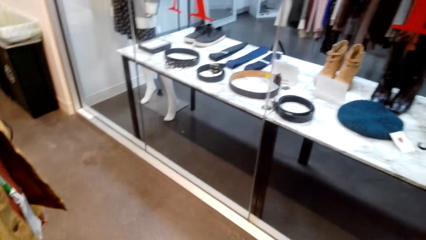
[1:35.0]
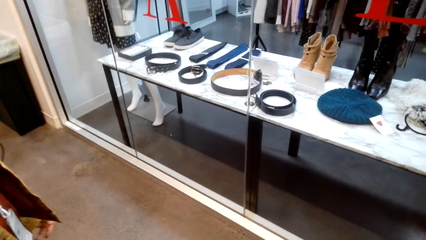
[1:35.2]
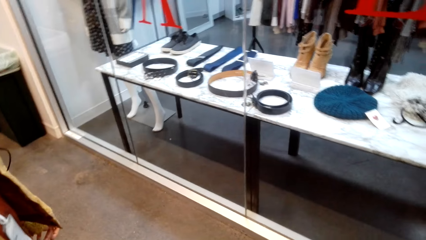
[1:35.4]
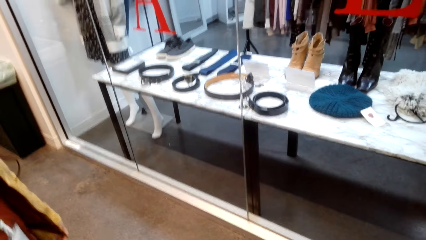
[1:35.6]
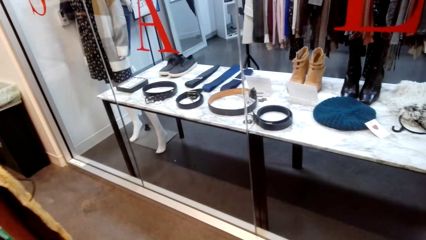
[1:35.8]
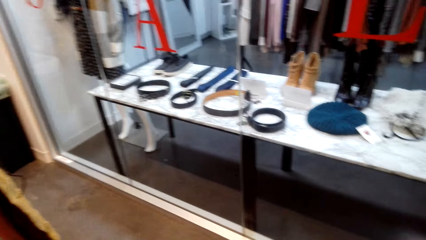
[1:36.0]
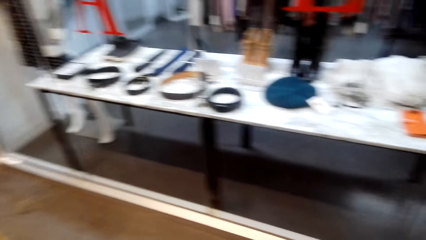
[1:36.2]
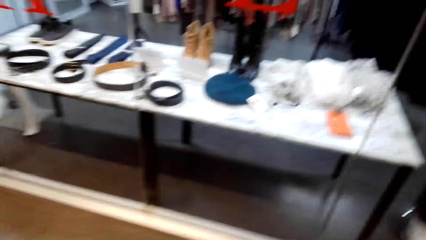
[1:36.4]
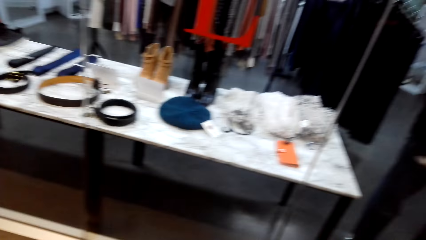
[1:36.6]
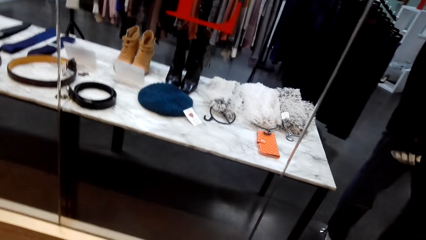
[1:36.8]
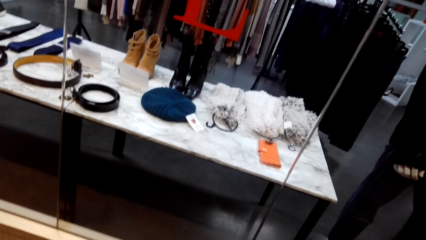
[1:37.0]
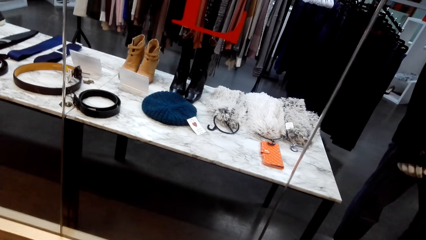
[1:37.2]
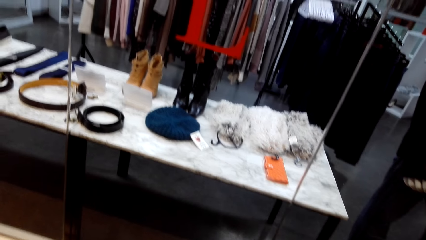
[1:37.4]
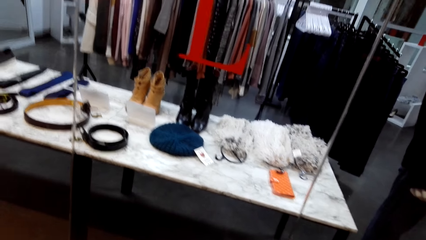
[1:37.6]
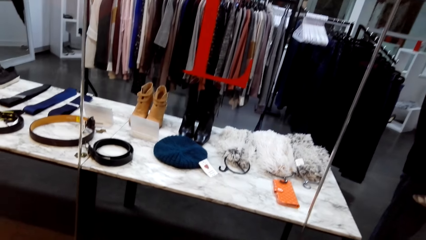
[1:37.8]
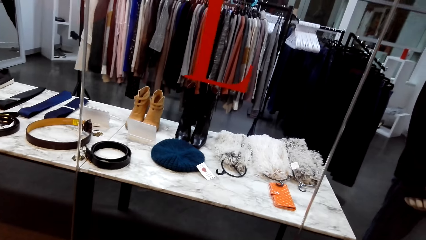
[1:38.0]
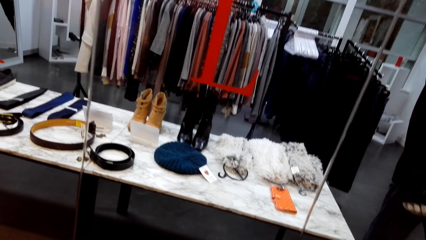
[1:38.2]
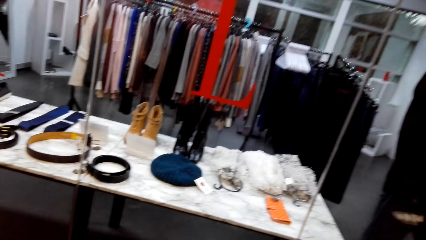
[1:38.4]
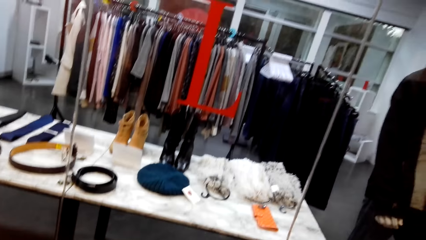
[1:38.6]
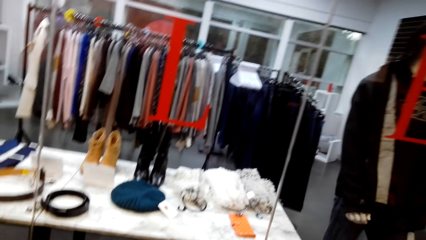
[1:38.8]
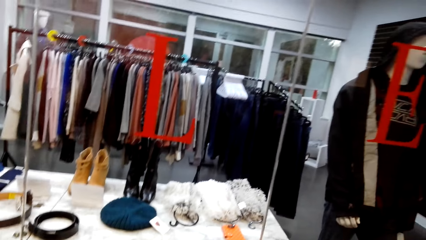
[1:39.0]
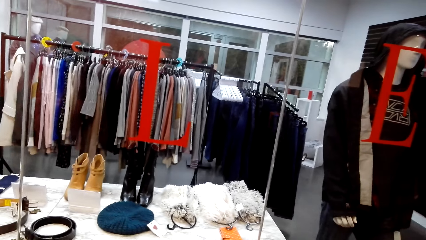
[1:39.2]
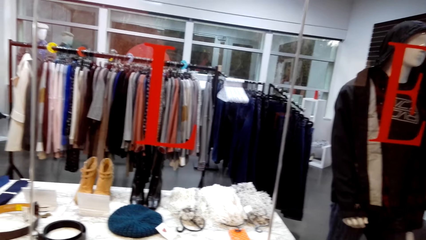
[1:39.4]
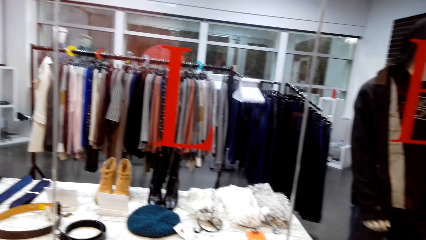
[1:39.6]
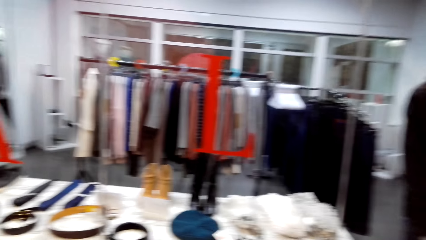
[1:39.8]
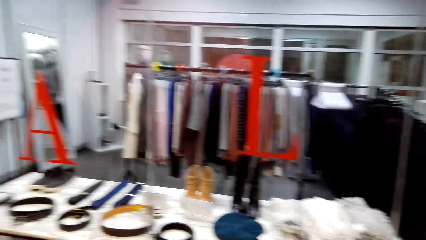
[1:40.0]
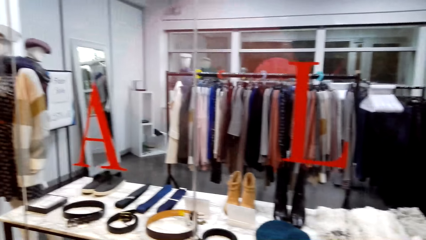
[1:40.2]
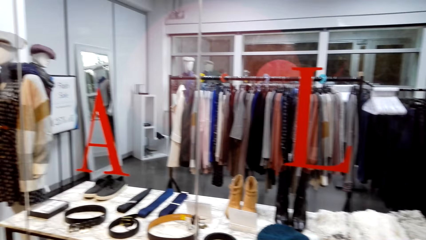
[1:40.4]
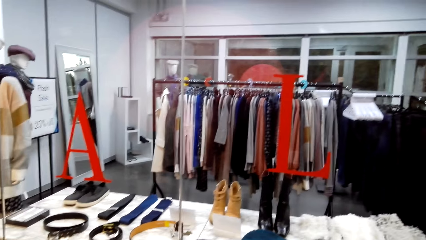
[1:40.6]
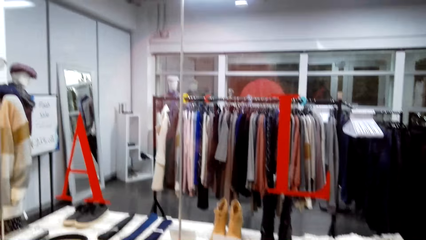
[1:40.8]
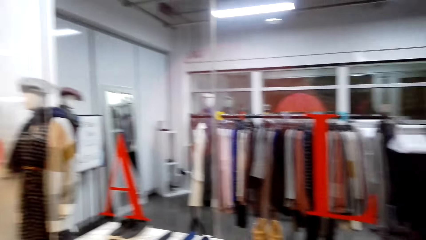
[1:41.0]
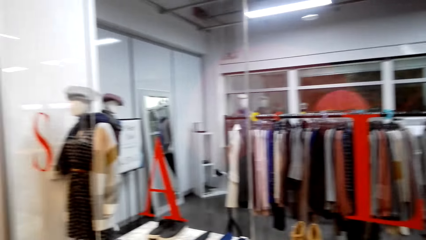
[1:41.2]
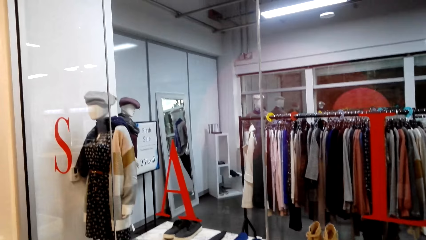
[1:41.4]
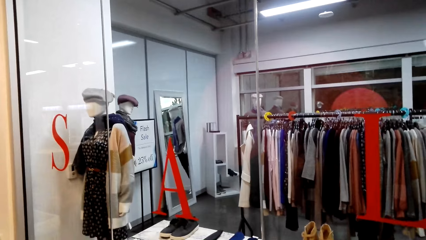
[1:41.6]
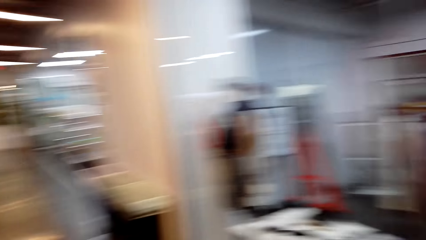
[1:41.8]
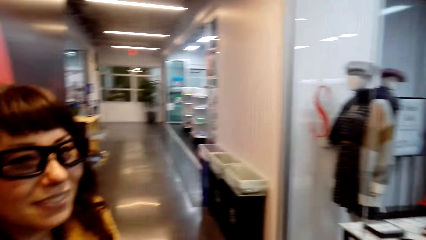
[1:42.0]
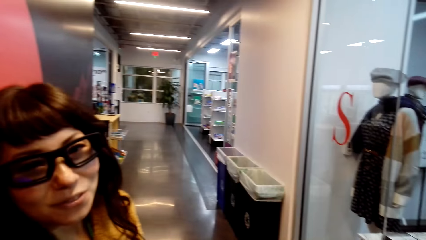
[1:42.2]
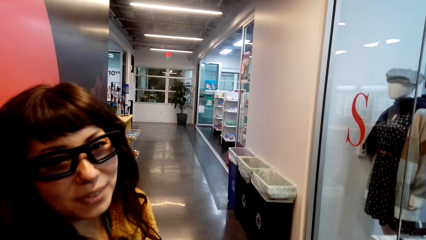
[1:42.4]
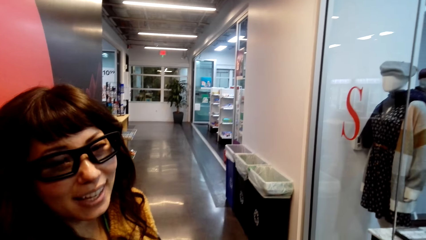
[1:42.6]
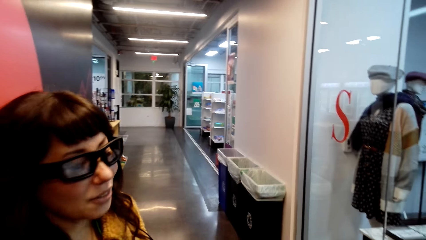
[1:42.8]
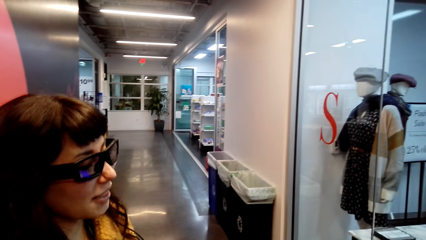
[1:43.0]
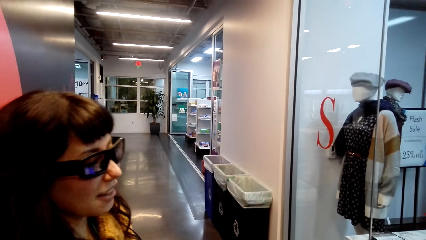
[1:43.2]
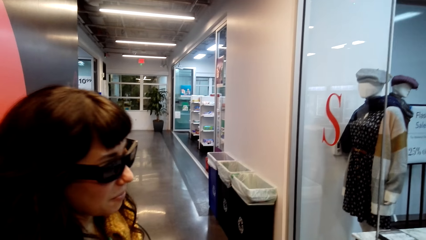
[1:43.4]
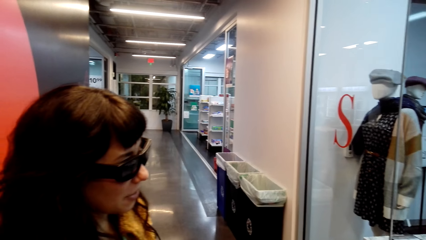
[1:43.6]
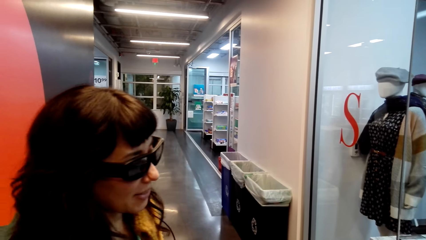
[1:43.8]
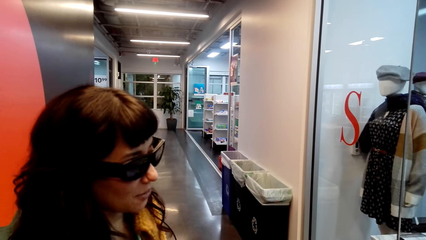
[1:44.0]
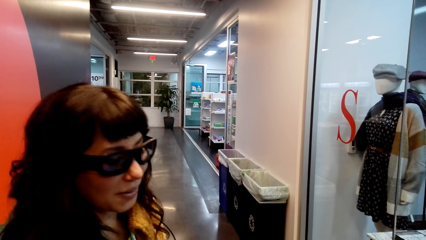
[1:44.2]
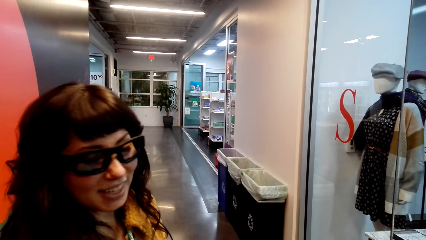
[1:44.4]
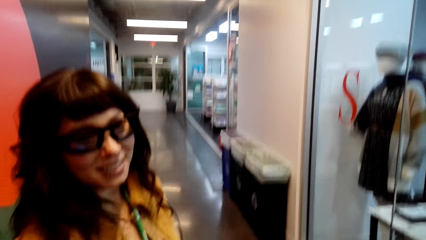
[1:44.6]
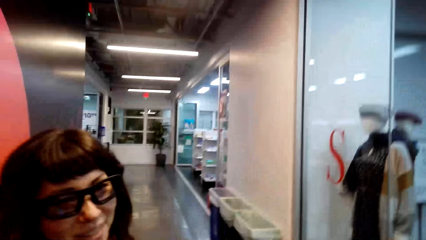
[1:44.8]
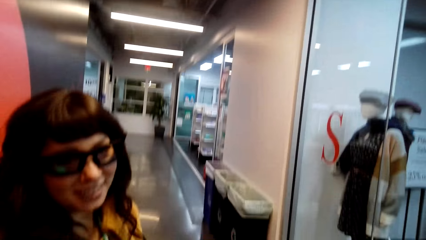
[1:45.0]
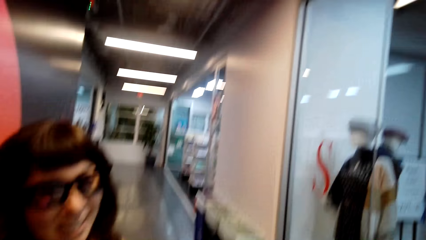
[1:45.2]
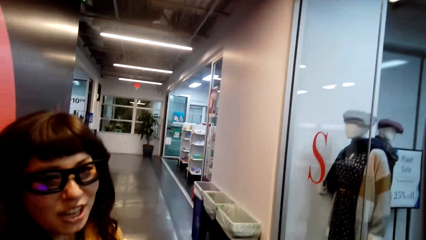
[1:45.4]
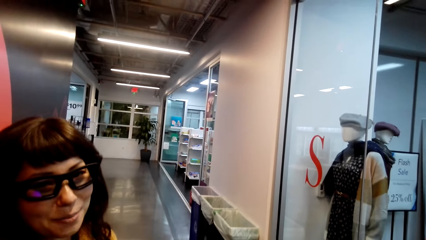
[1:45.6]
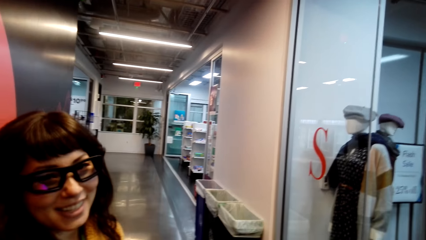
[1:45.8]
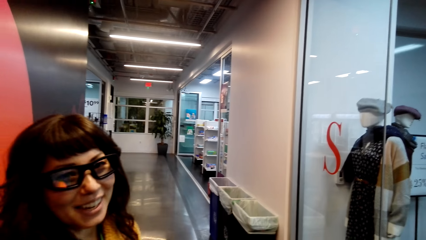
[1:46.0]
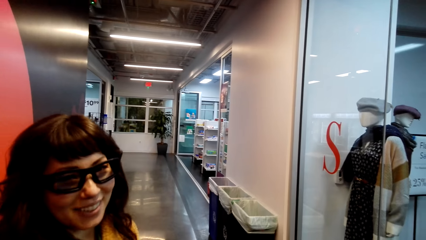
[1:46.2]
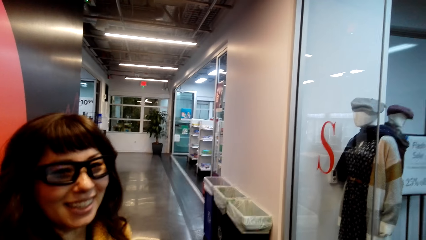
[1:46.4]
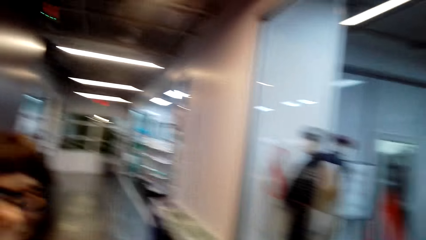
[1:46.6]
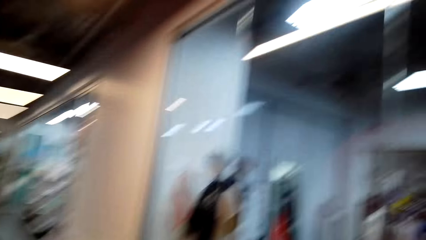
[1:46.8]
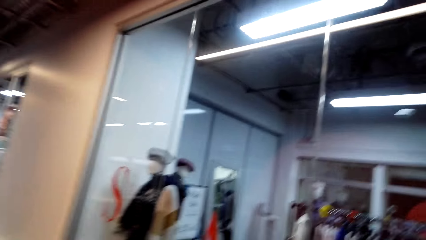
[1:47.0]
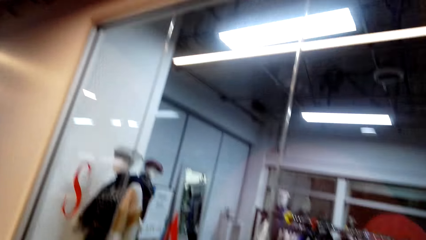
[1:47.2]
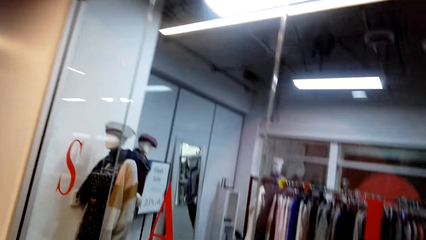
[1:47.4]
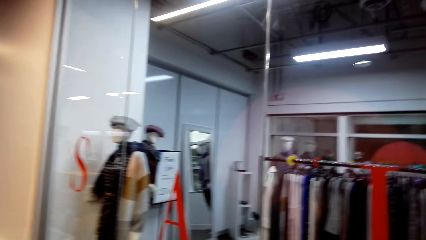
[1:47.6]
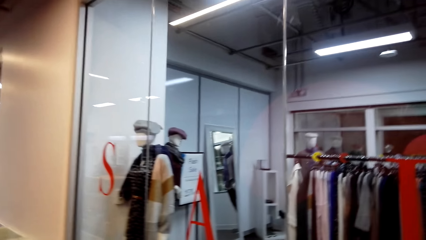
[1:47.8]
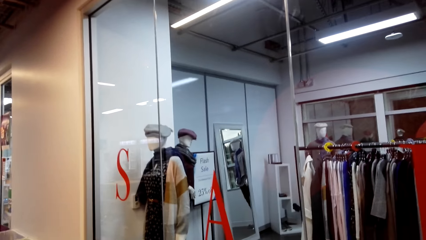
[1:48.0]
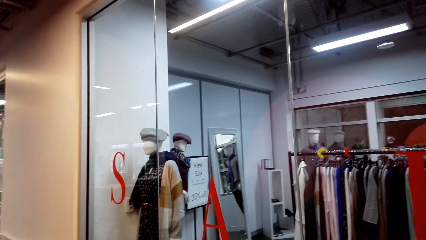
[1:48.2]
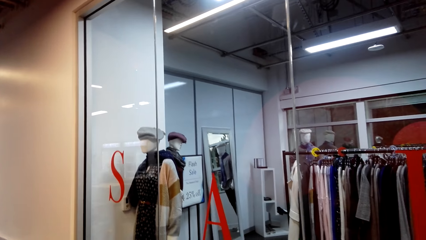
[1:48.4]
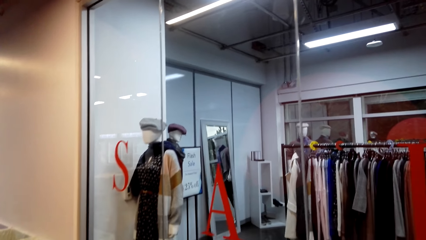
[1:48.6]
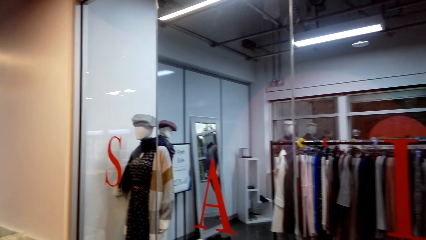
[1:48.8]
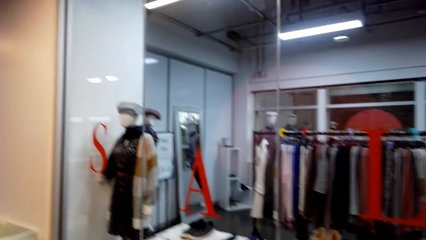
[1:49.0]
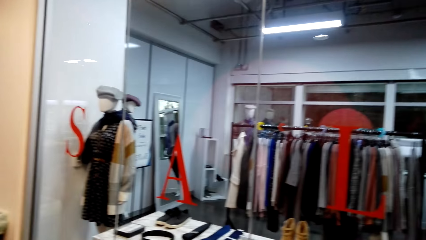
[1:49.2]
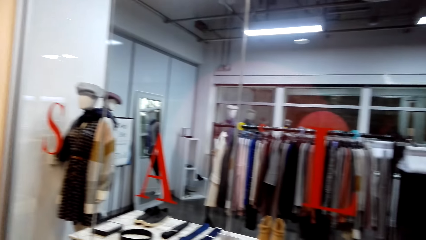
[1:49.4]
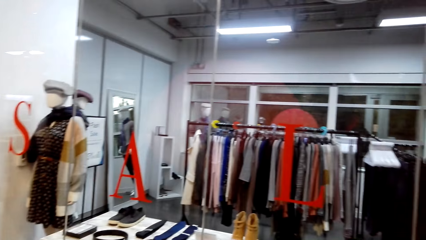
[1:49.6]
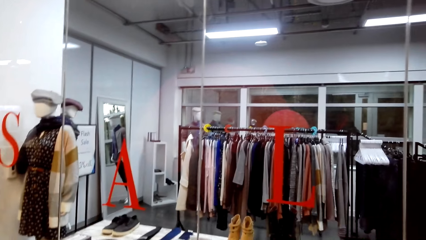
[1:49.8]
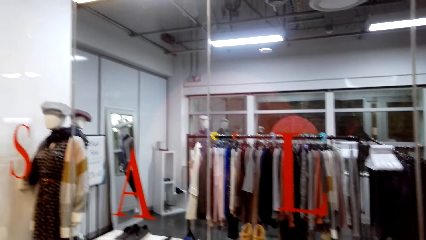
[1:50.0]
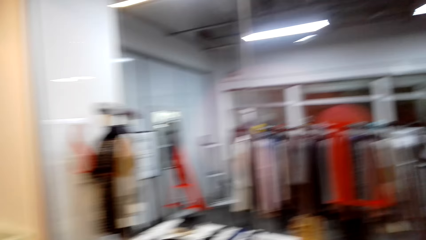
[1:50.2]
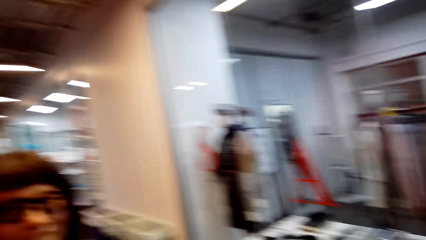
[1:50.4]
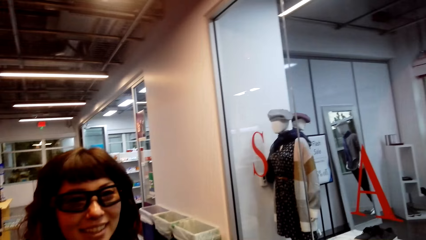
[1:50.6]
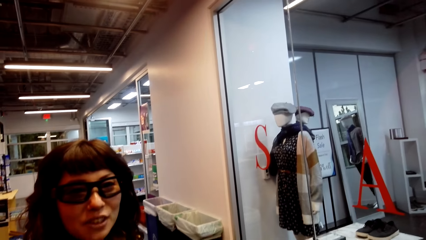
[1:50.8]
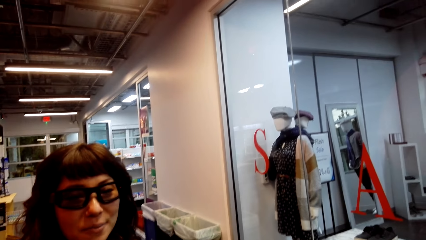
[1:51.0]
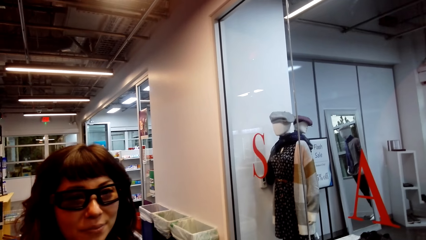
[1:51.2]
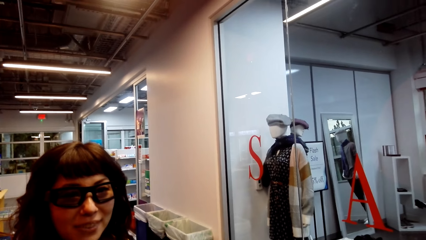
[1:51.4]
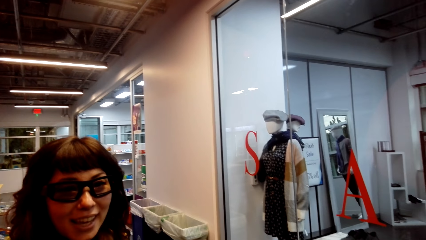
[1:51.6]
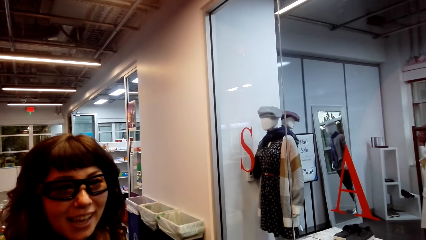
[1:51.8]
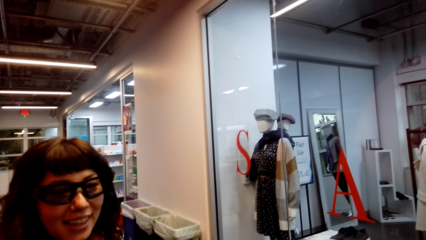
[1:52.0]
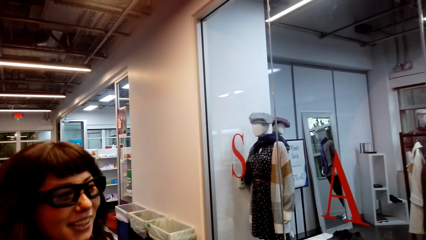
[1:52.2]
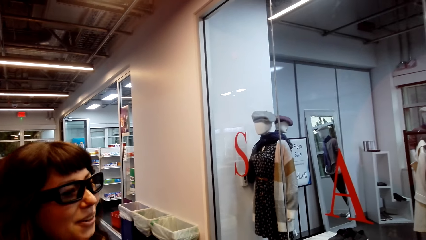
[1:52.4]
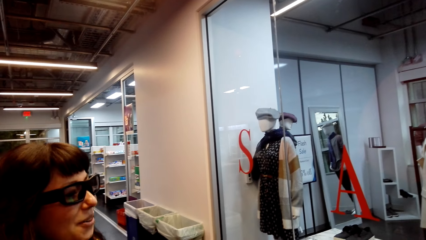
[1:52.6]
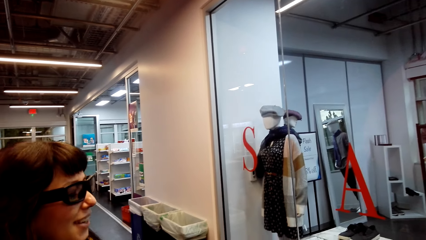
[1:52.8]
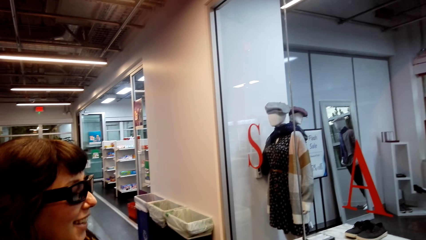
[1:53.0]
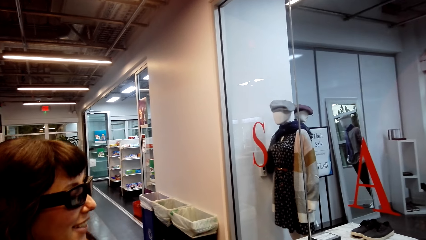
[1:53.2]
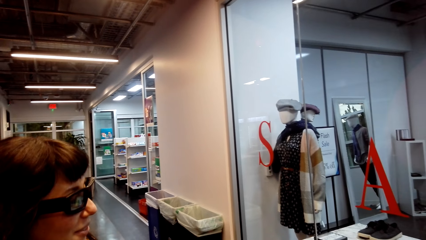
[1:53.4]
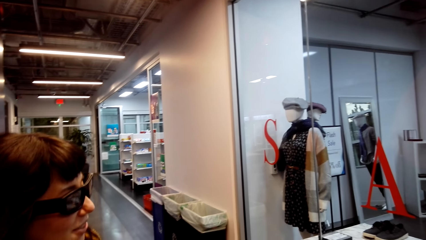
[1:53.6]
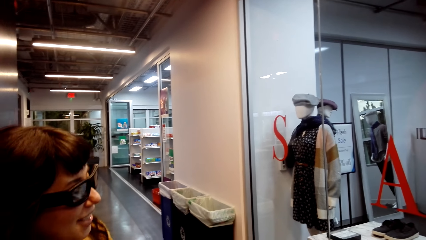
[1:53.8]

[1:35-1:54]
The camera wearer looks down. They laugh. They talk with a woman. They look at the woman. The woman talks to the camera wearer. The camera wearer looks at clothes. They look at the woman.
